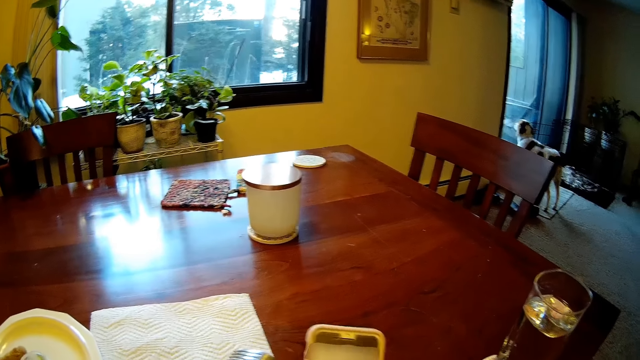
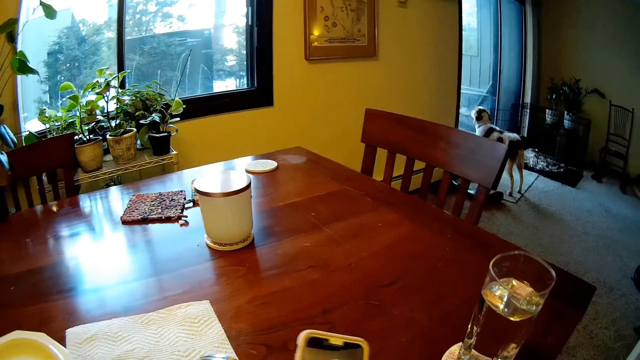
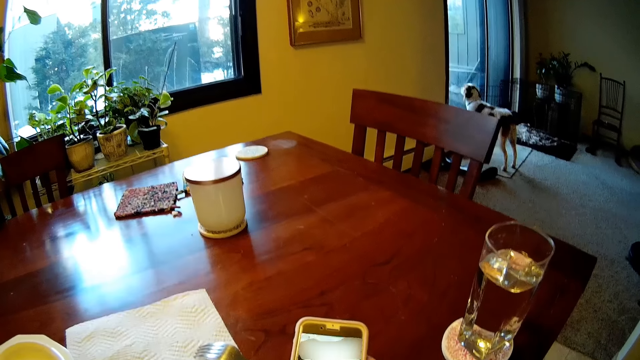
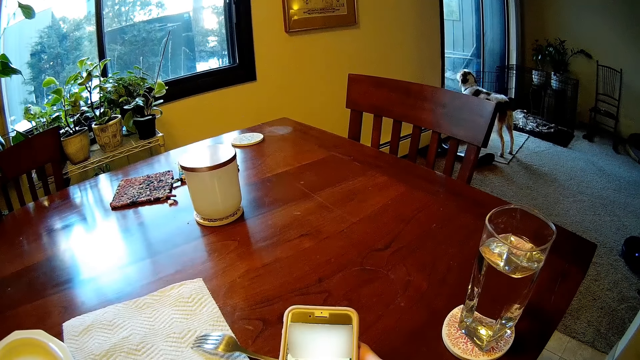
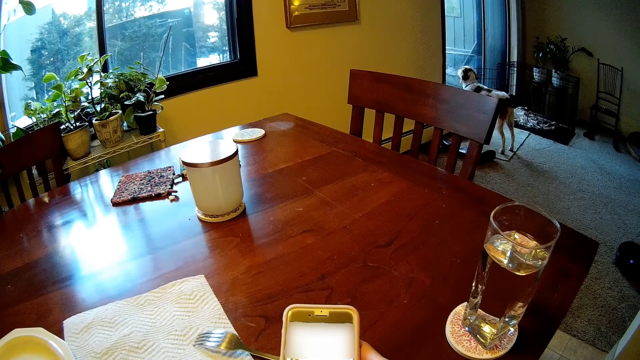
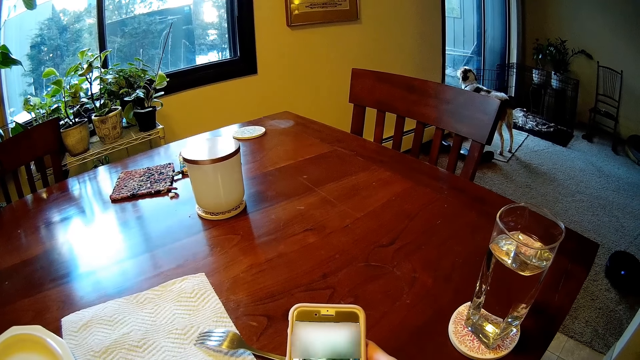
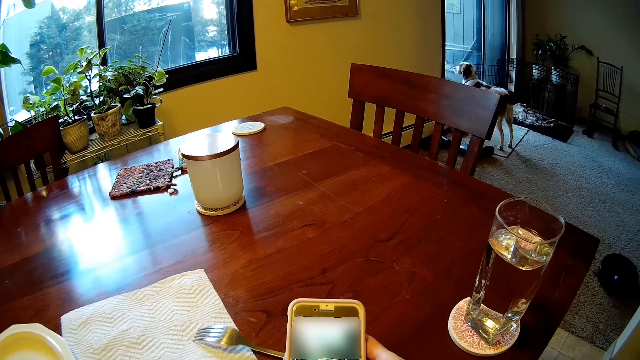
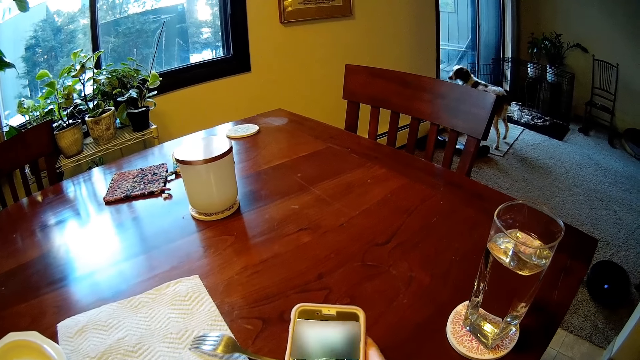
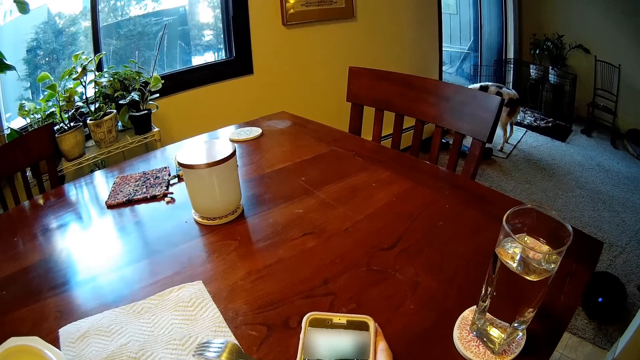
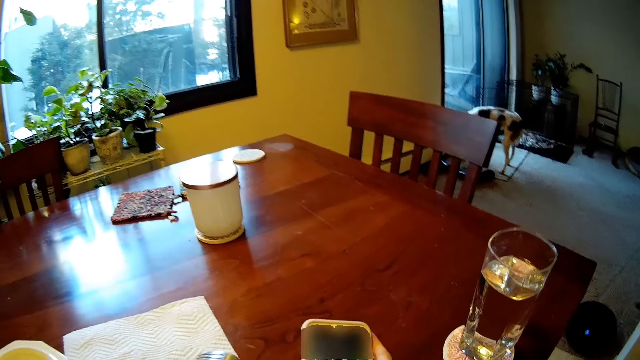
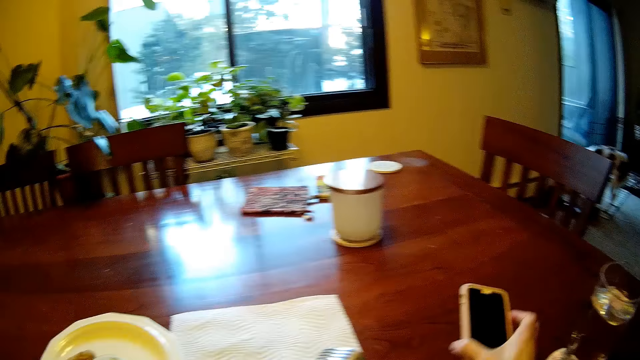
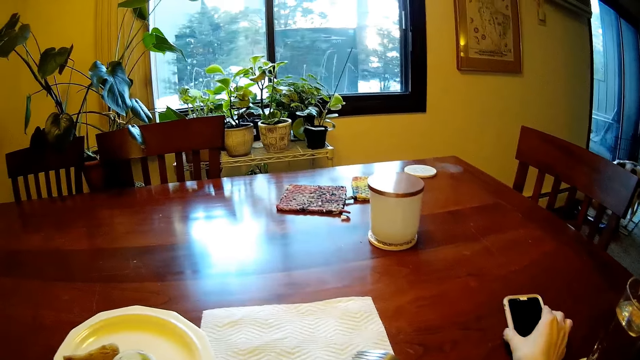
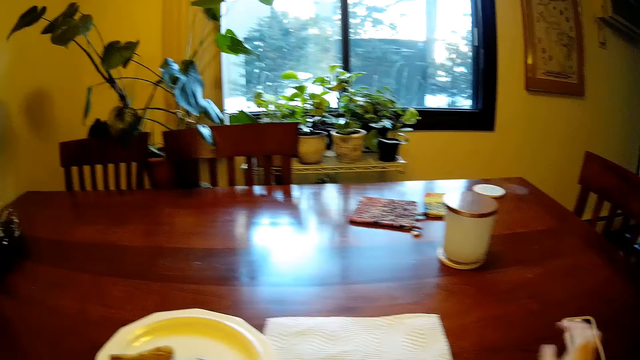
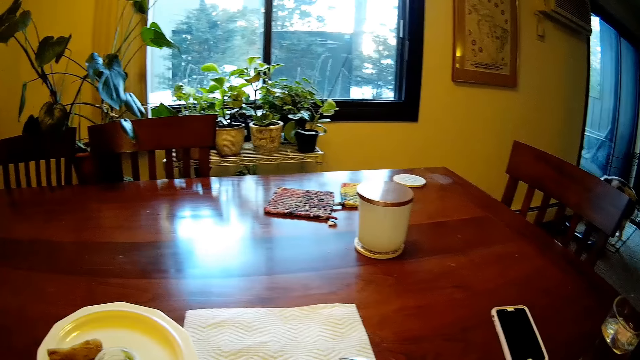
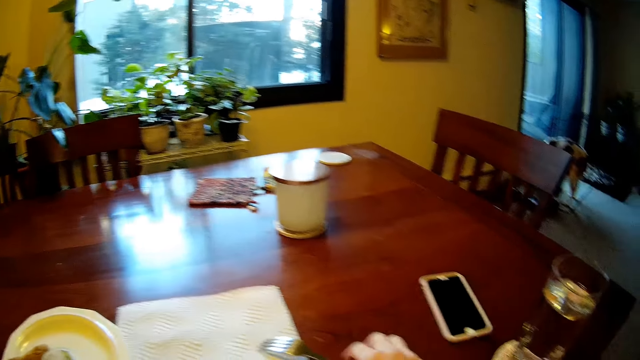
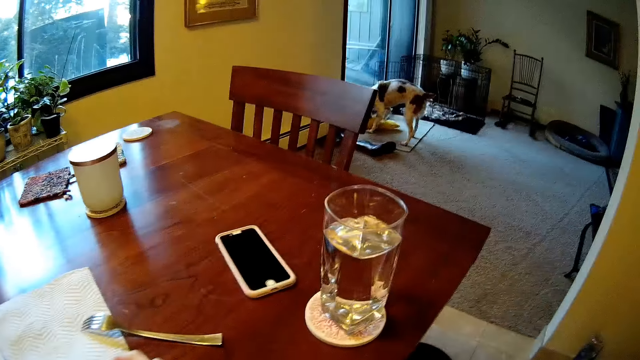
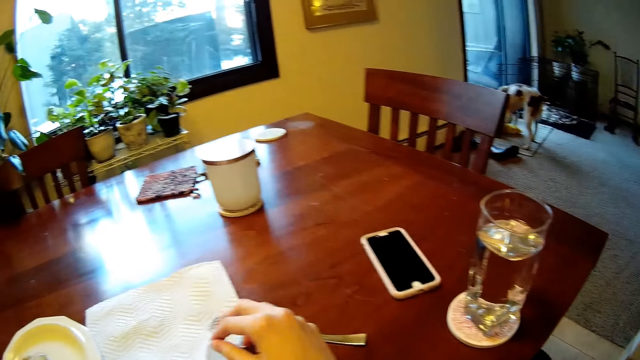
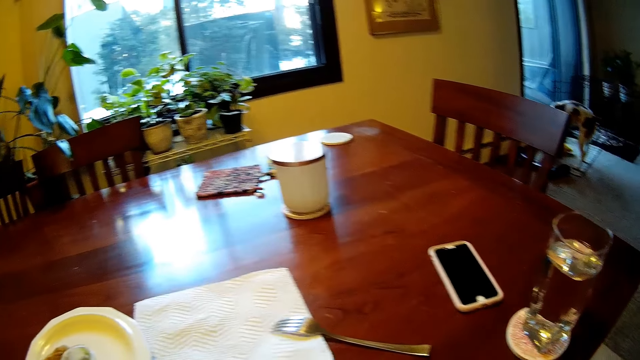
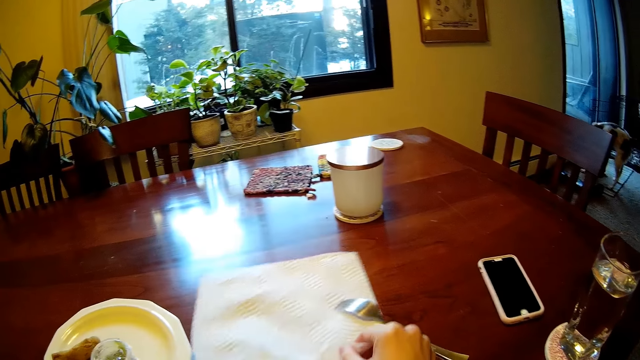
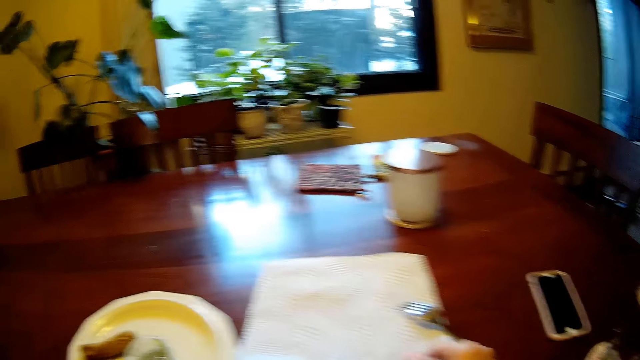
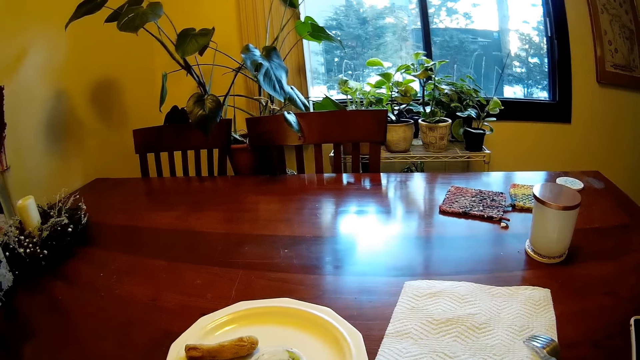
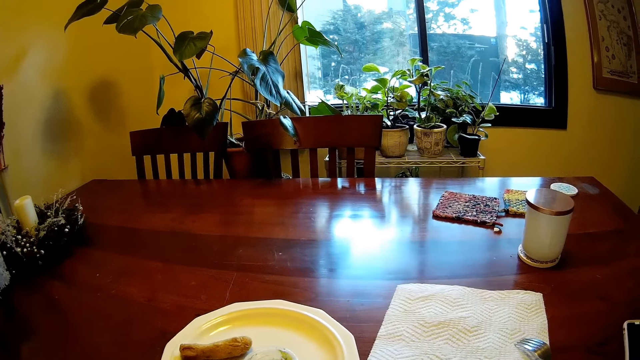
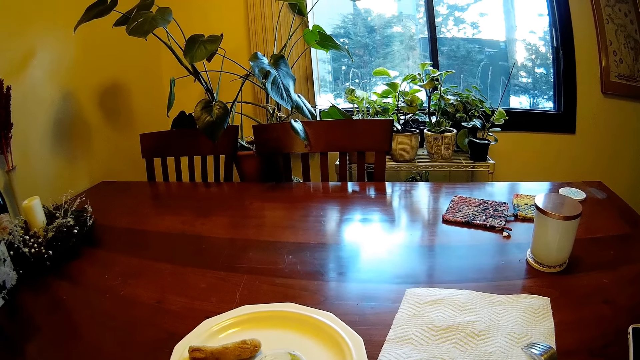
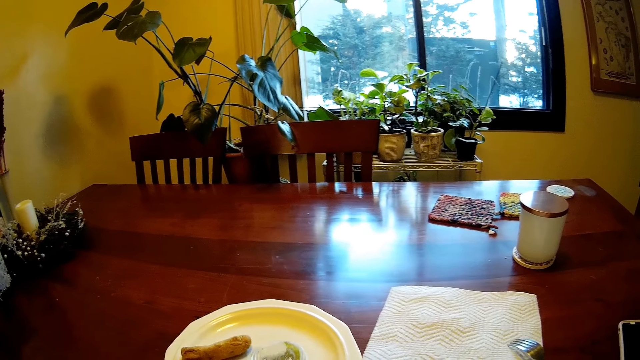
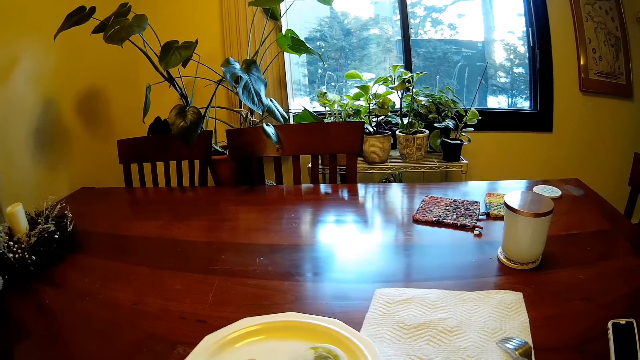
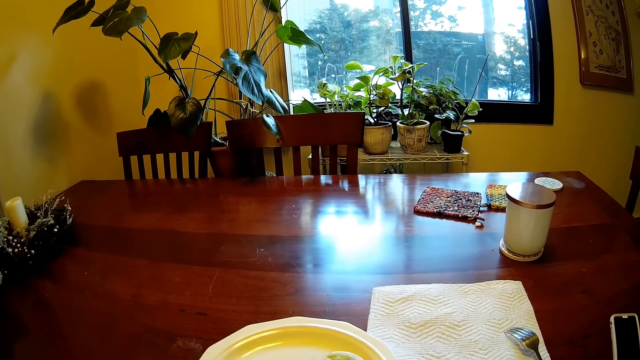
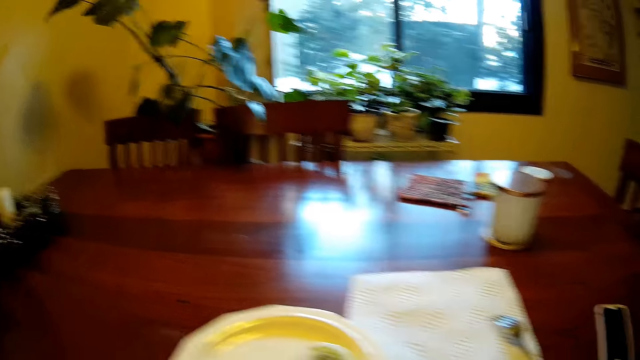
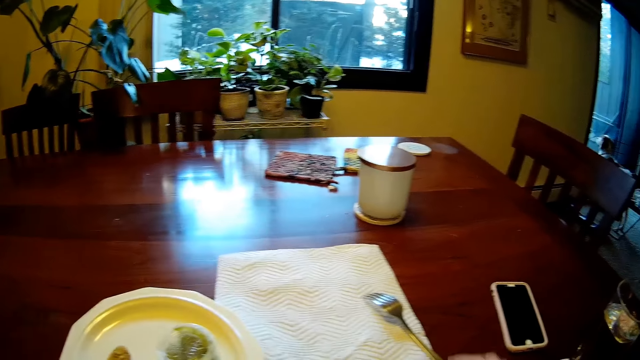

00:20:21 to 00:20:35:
The camera wearer holds the phone on top of the dining table. She moves the phone on the dining table. She drops the phone on the dining table with her right hand. She moves a fork on the dining table. She adjusts a serviette on the dining table with her right hand. She pulls the plate on the dining table with her left hand. She moves the bowl of food on top of the dining table.

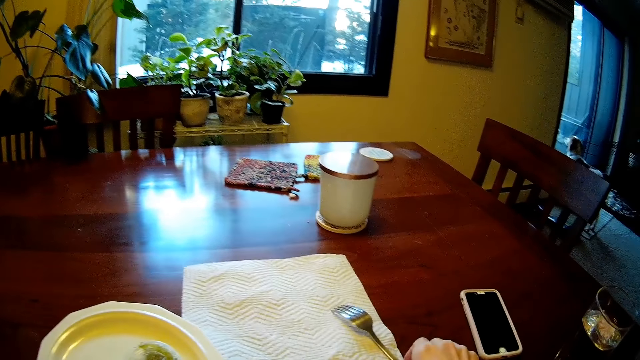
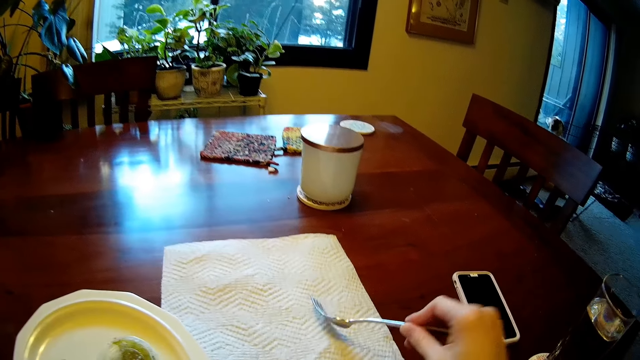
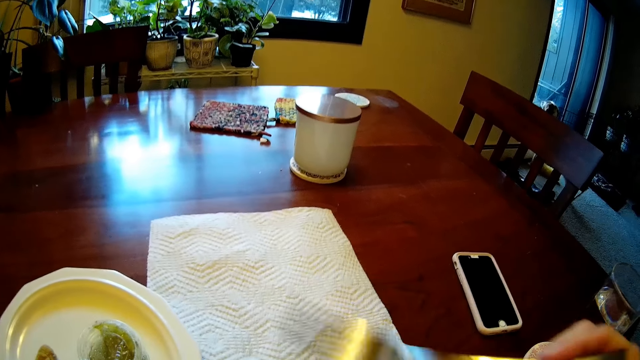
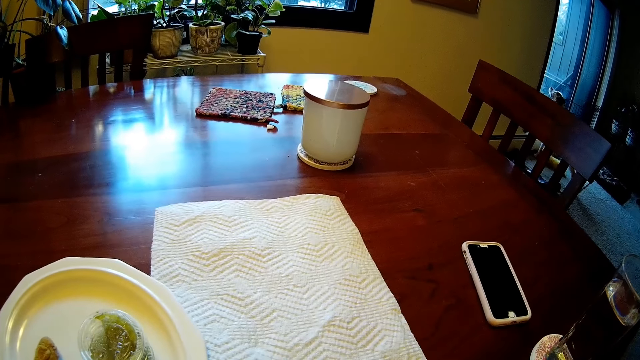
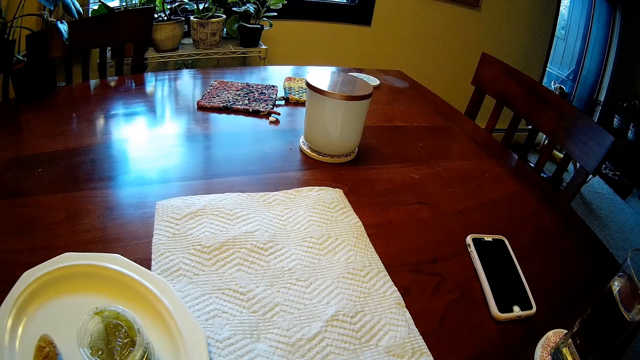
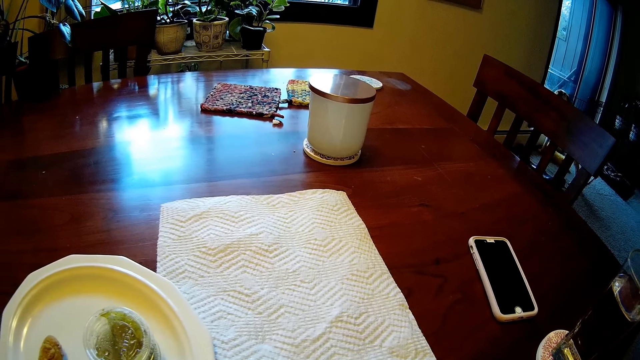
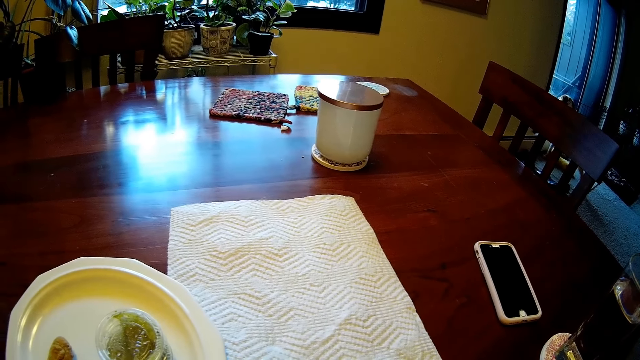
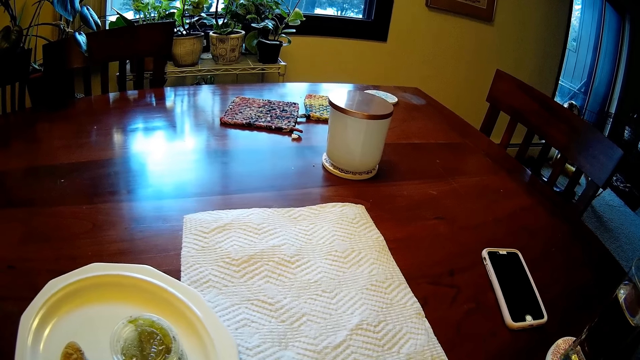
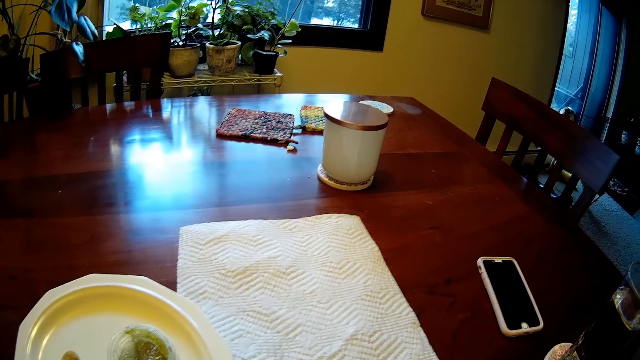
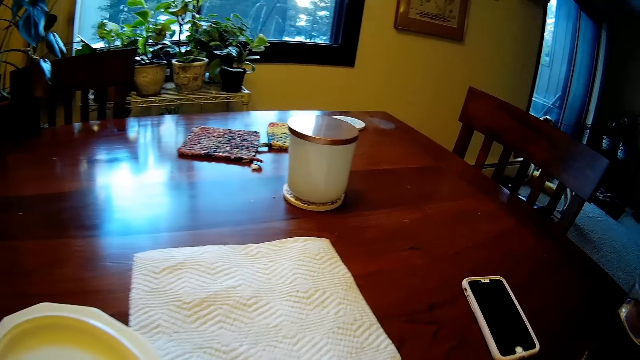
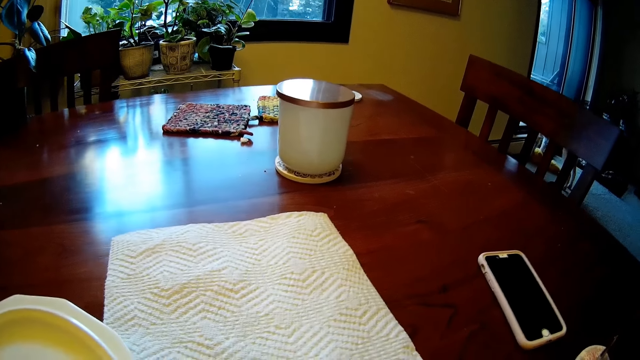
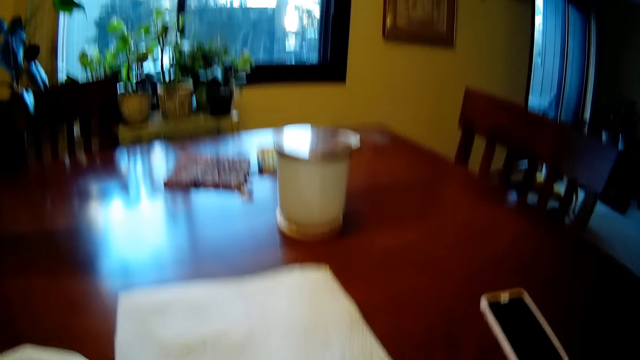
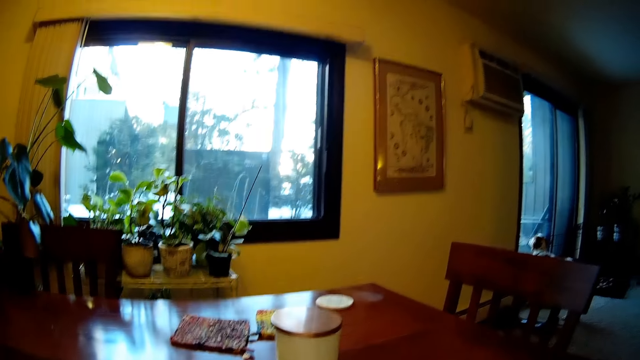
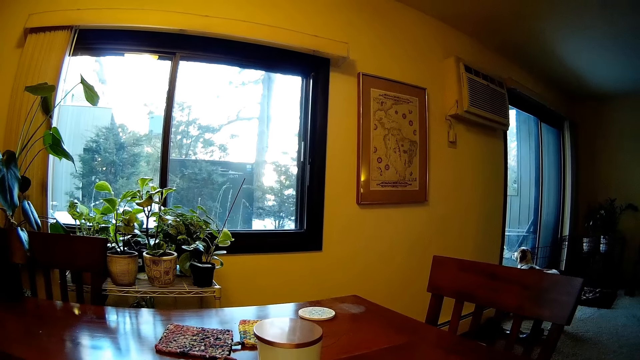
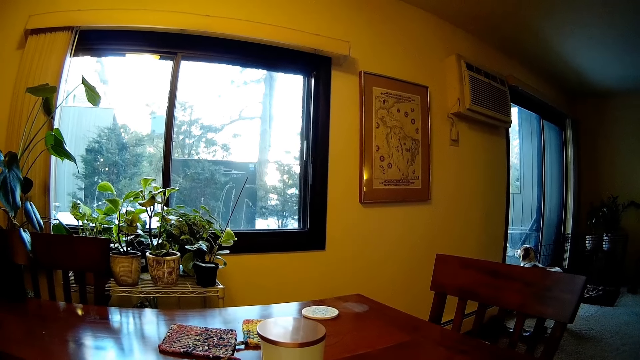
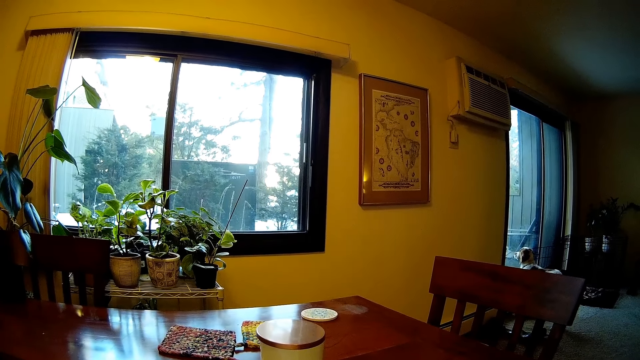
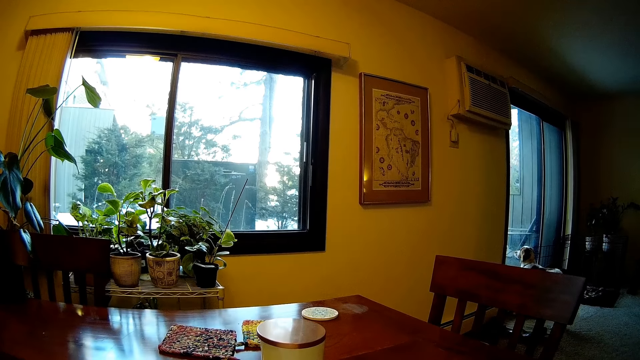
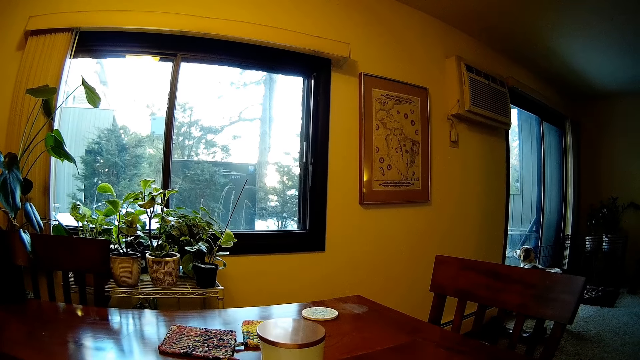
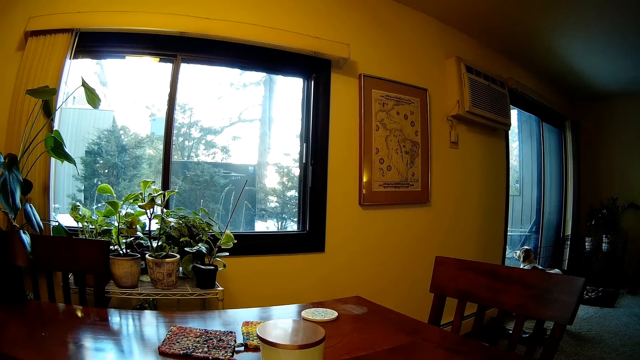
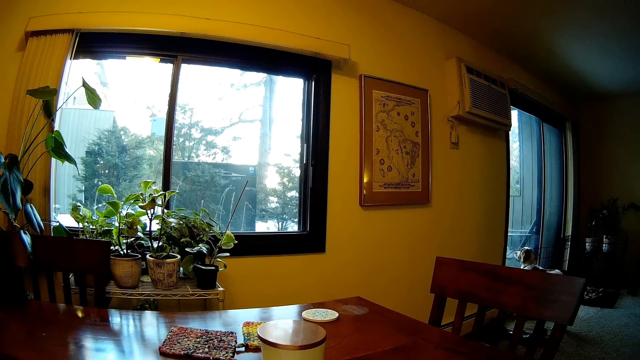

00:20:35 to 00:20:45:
The camera wearer picks a fork on the dining table with her right hand.
